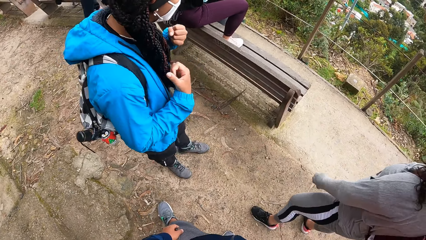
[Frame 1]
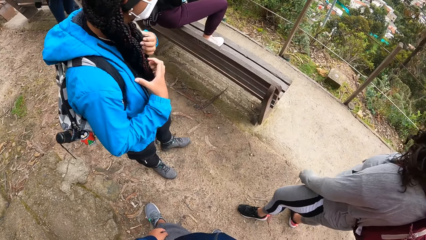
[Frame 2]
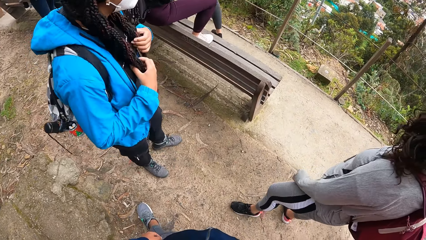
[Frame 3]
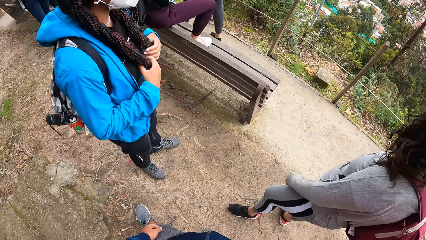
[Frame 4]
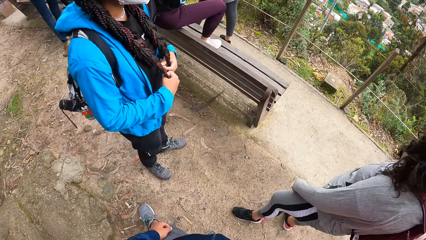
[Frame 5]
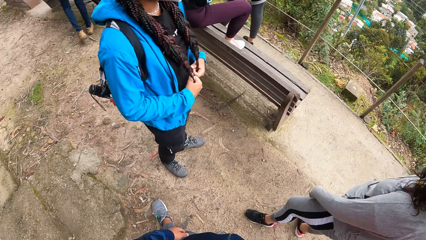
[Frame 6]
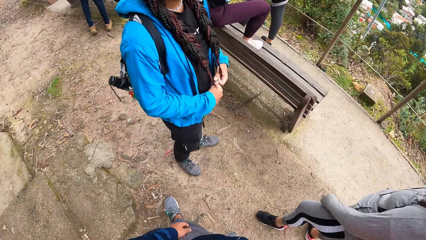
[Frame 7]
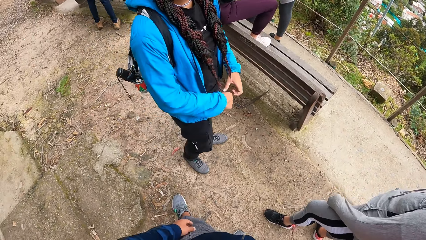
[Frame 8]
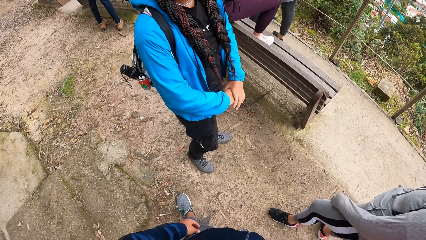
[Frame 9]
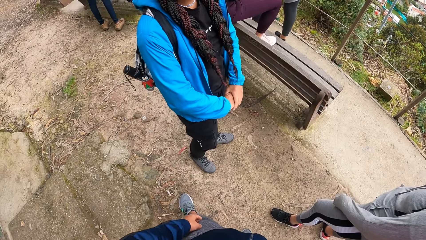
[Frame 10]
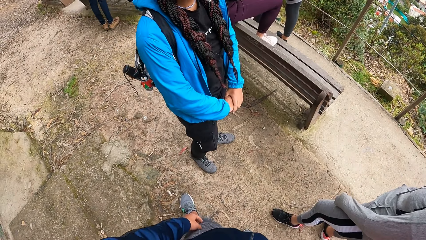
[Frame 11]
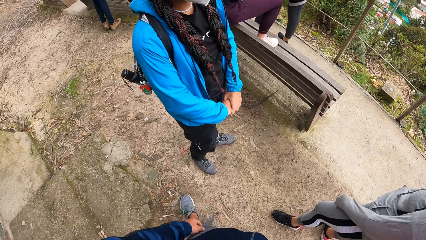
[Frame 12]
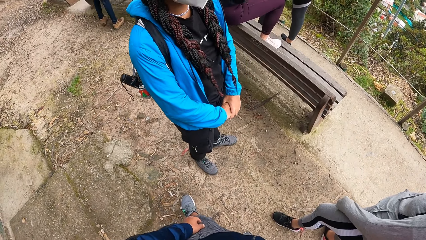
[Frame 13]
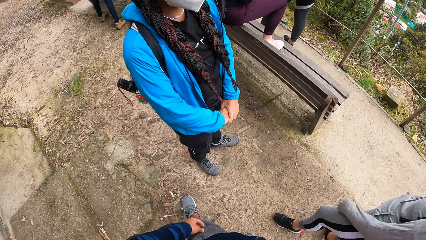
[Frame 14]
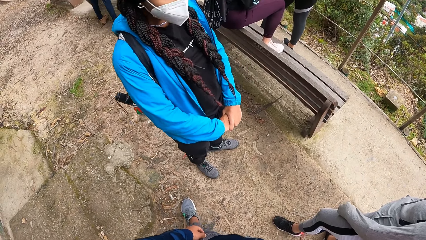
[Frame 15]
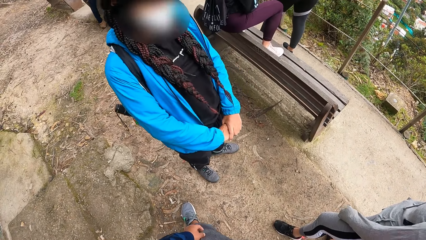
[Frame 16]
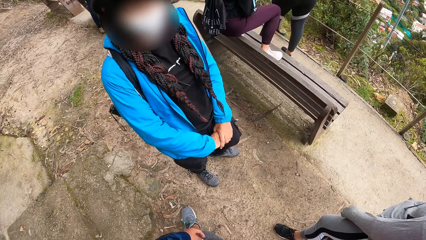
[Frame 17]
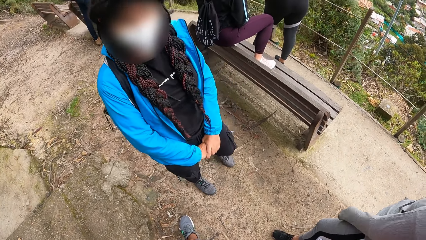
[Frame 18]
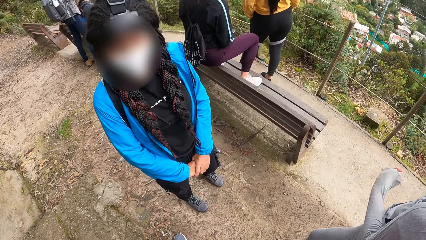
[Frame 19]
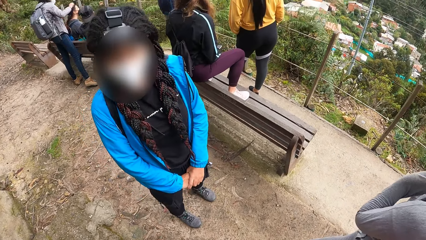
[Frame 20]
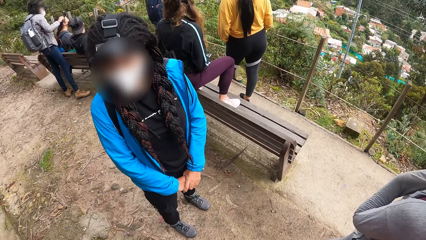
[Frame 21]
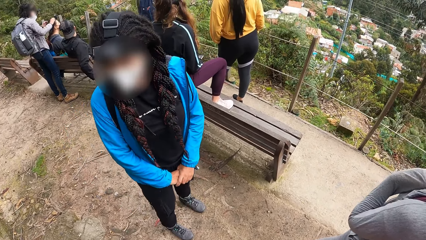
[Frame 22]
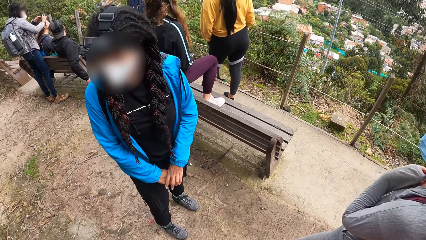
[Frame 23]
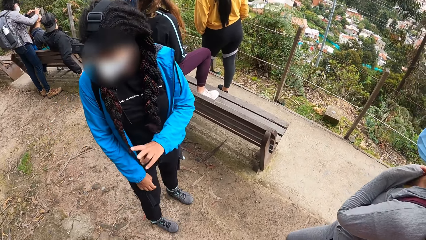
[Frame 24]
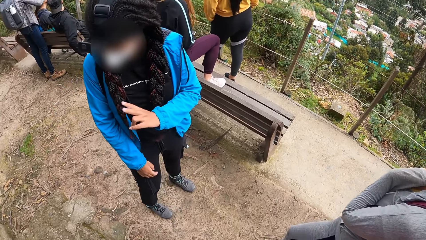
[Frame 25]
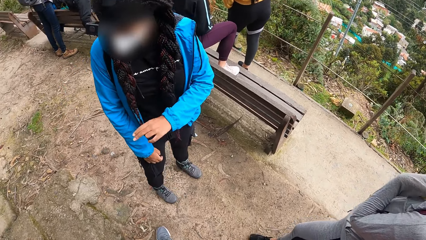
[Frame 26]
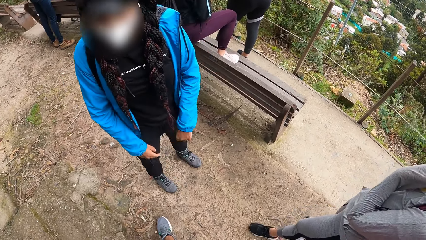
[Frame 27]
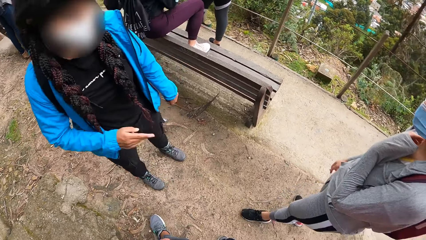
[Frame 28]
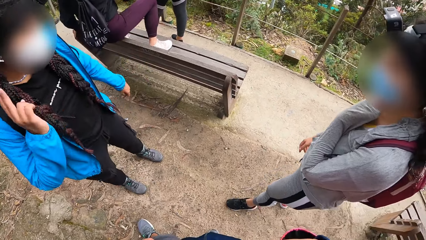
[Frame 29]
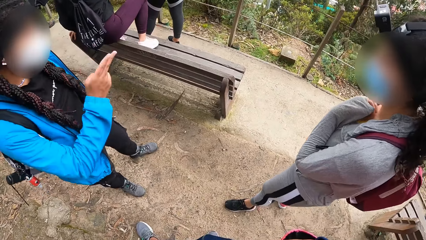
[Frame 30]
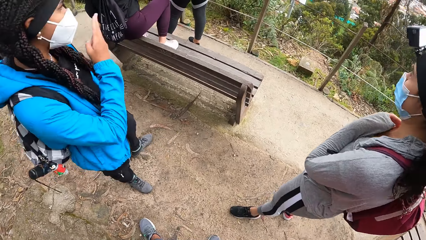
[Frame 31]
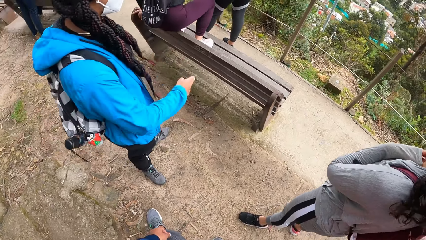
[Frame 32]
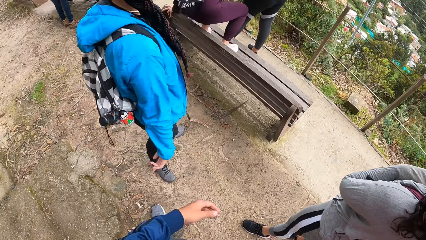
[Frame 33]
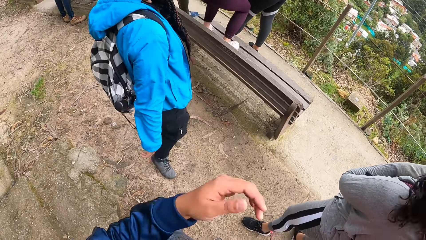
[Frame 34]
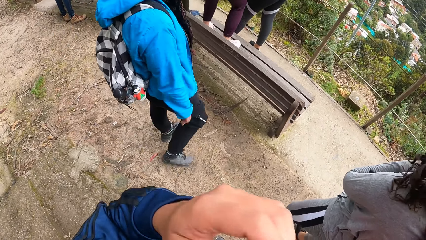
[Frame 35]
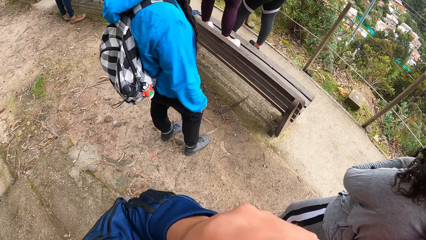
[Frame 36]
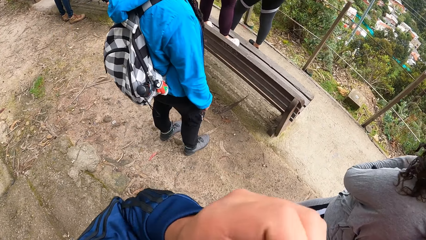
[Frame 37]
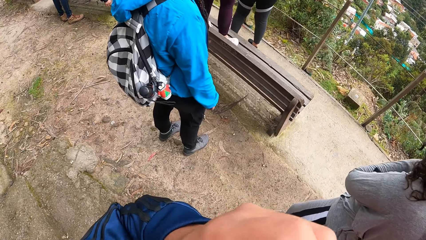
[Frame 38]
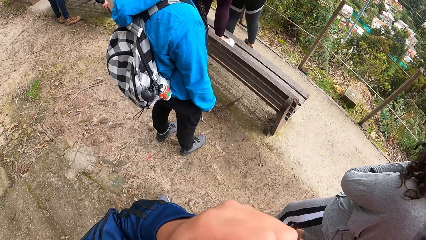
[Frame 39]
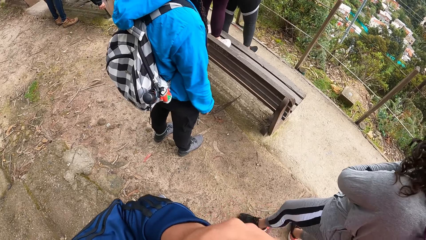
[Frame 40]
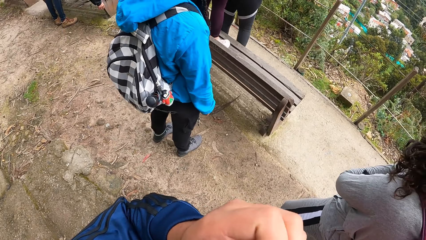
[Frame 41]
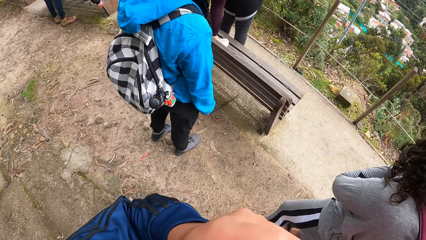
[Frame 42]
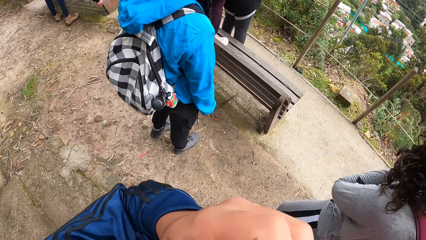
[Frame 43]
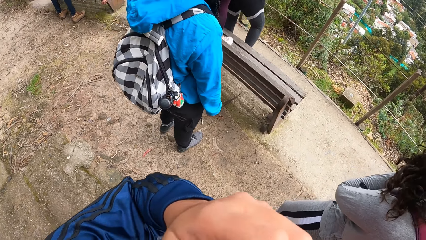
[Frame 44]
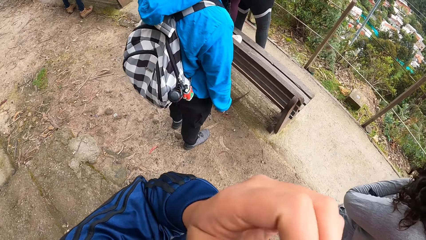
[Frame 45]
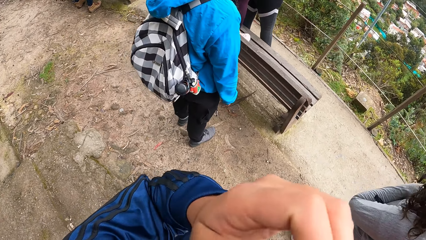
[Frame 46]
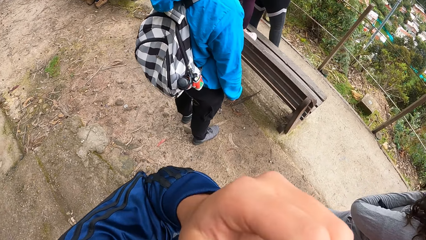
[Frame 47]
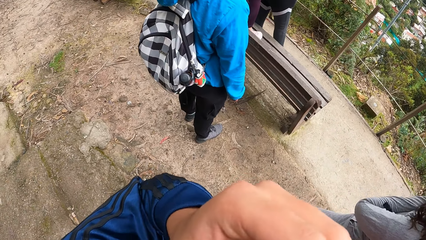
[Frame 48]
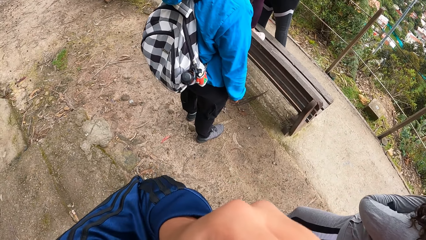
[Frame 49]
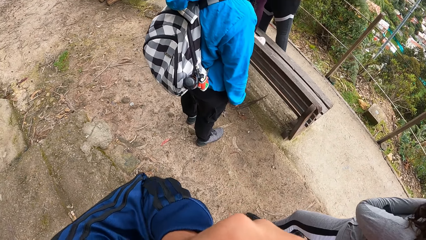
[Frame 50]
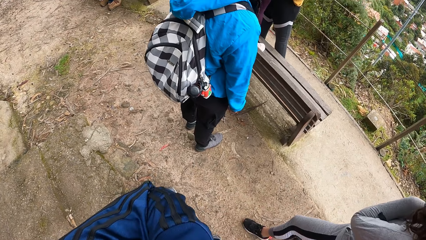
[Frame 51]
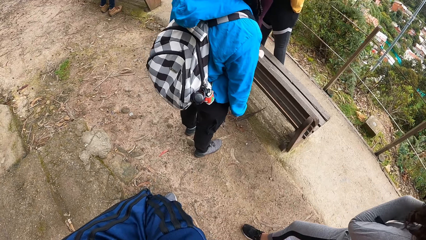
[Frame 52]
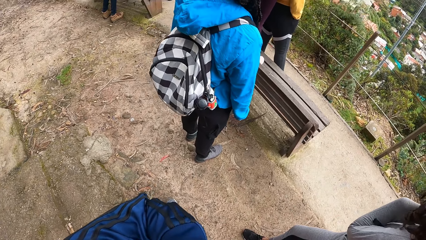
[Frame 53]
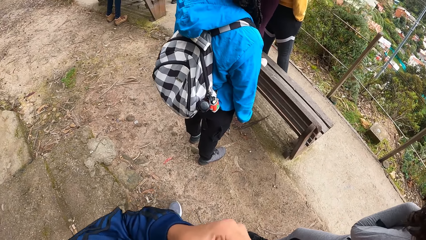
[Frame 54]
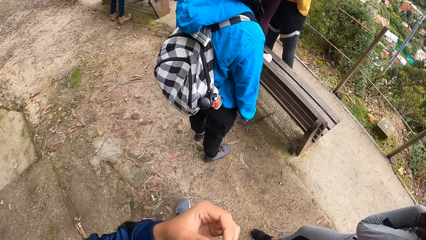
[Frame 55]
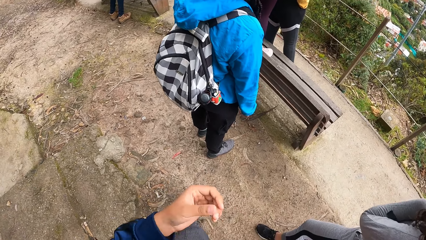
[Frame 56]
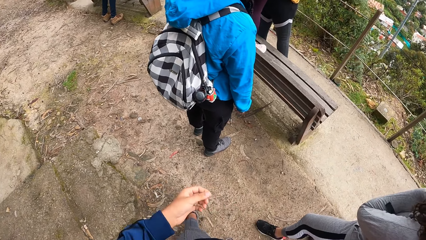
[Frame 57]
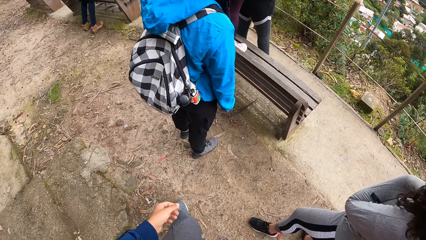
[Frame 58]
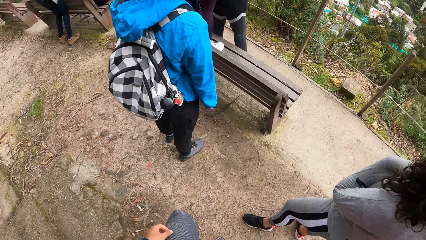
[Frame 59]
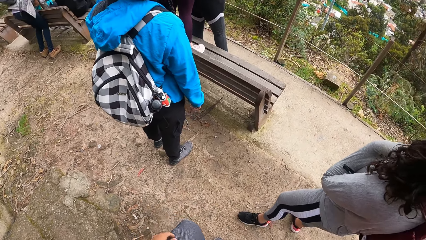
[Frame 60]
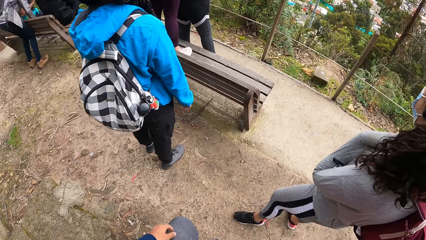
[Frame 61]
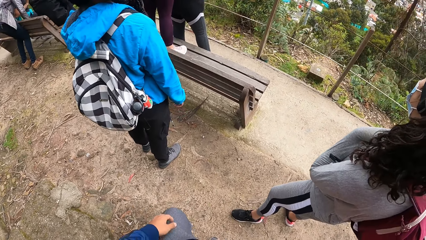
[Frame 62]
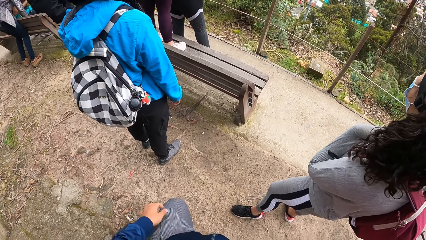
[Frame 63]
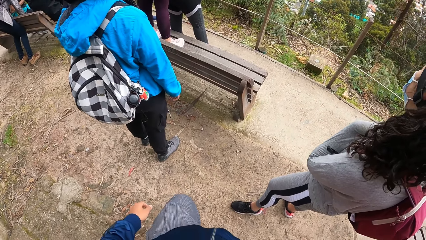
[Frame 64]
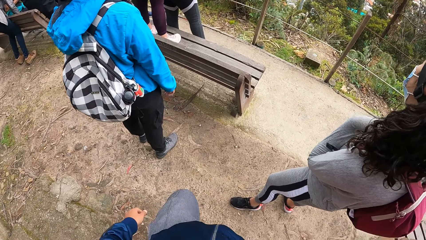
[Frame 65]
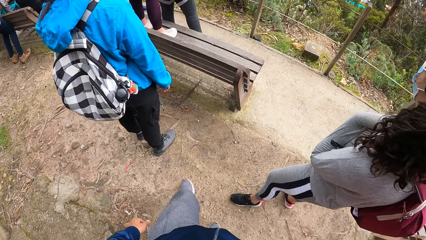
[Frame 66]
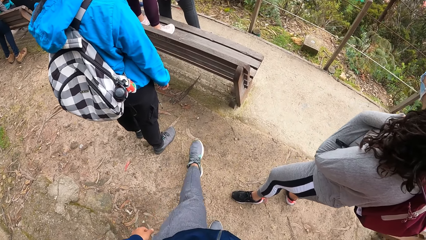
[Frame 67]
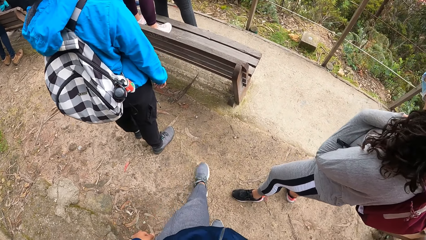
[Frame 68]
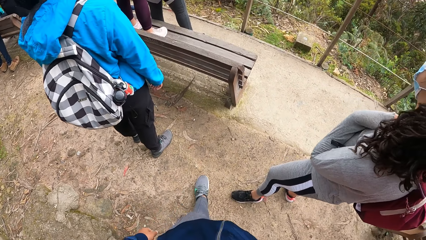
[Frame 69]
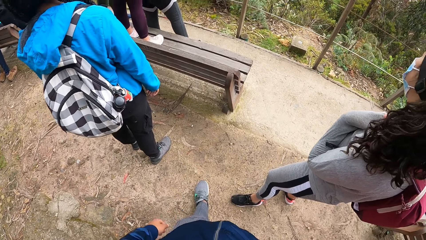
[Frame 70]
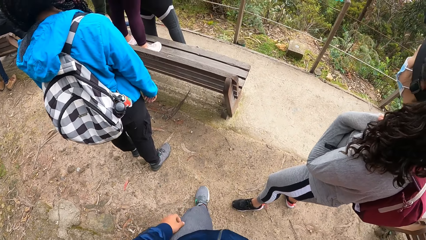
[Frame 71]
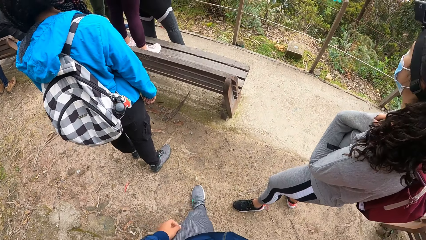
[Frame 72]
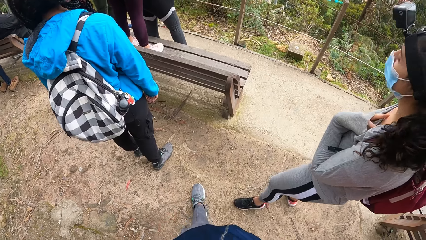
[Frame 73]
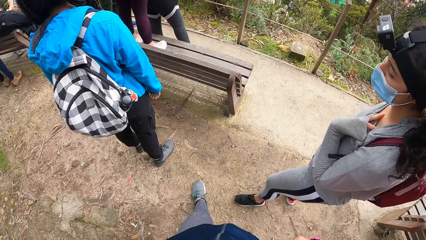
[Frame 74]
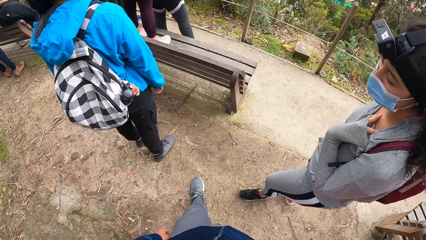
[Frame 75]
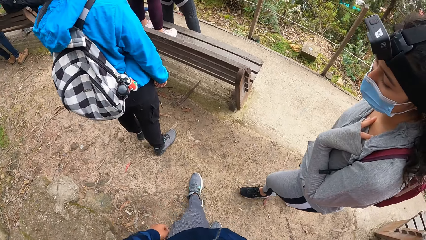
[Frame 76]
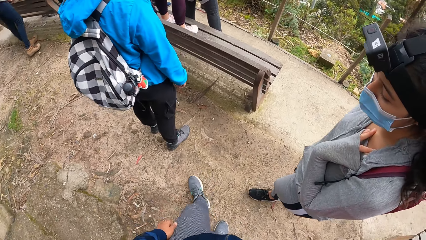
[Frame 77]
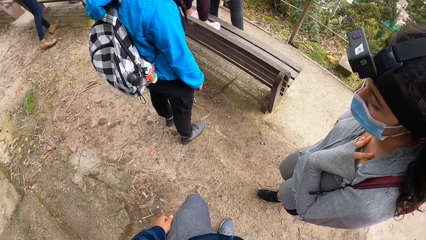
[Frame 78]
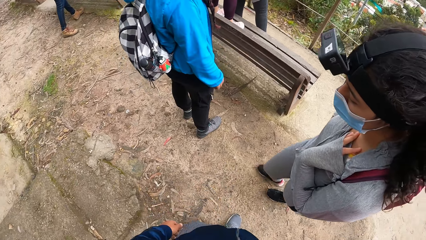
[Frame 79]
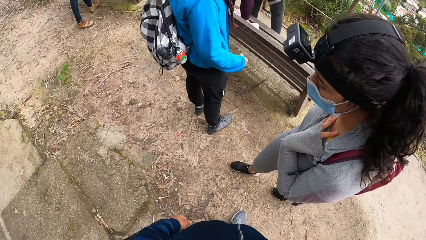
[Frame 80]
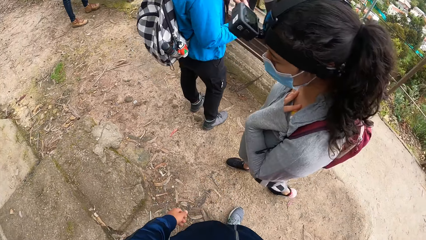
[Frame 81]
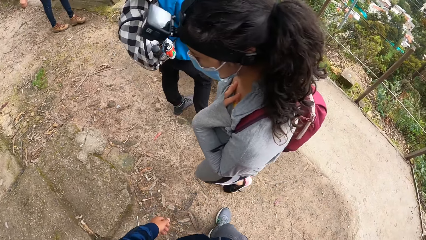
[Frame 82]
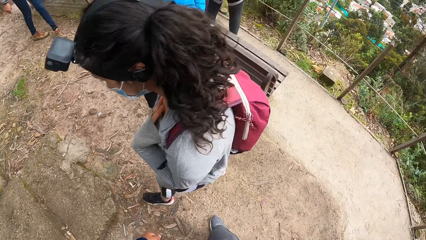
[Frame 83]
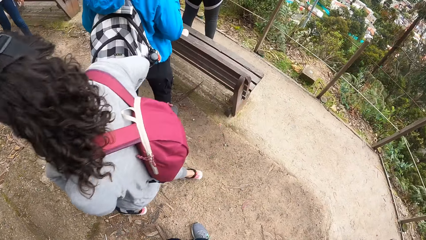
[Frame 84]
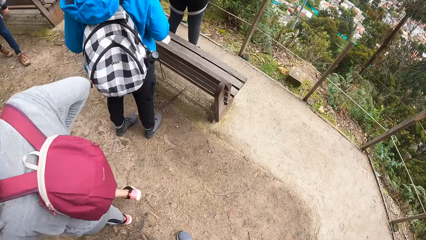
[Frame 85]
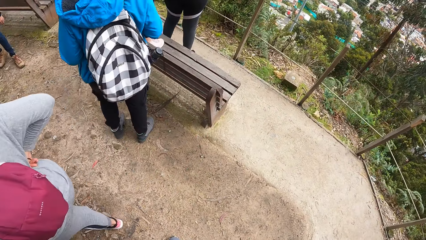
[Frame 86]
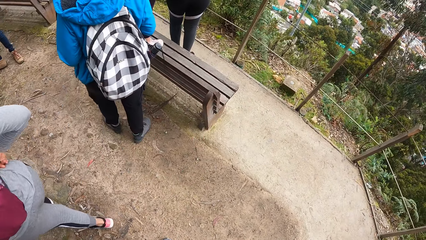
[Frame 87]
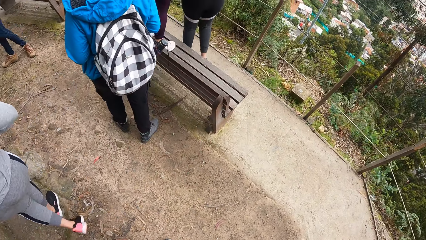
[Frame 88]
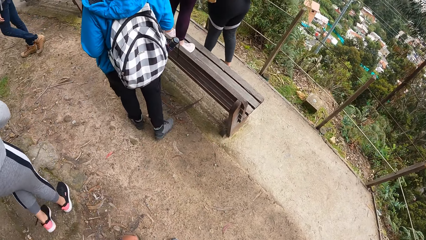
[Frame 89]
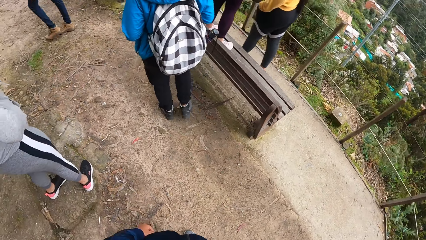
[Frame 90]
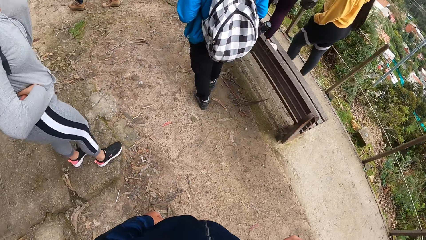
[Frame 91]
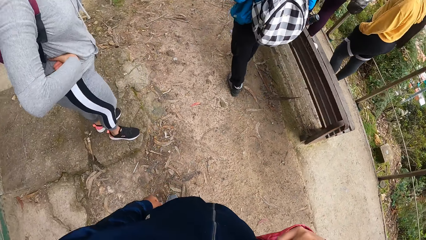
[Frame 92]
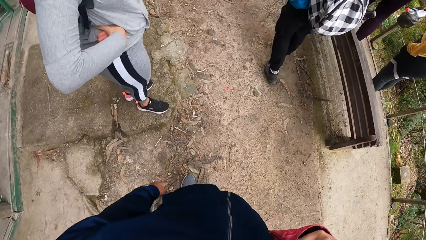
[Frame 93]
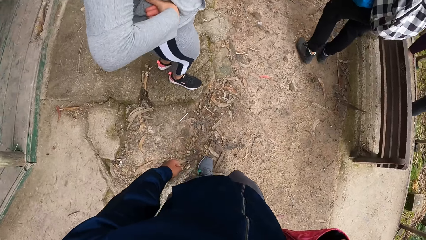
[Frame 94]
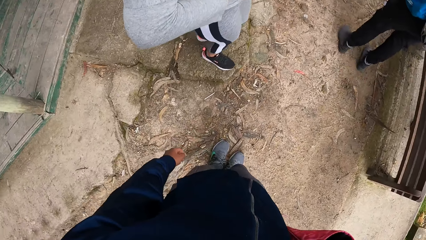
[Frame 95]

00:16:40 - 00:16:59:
A woman touches her hair with both hands. The camera wearer touches his face with his left hand.
